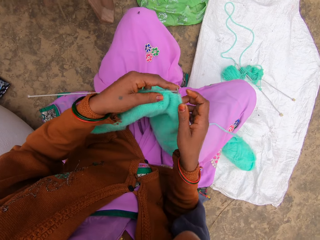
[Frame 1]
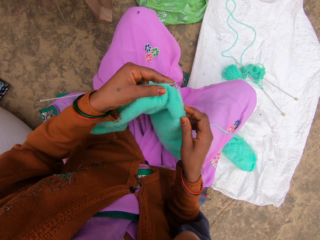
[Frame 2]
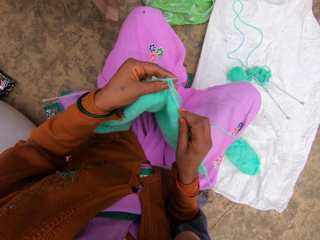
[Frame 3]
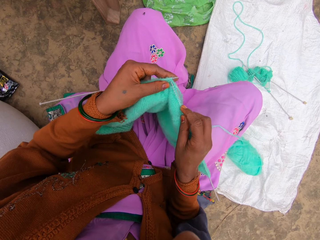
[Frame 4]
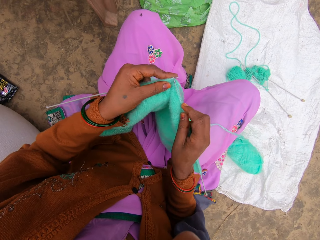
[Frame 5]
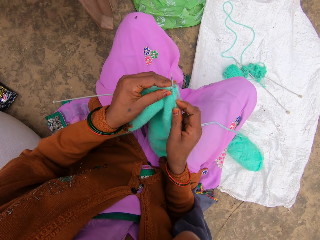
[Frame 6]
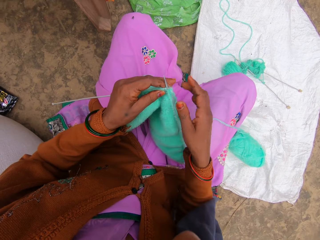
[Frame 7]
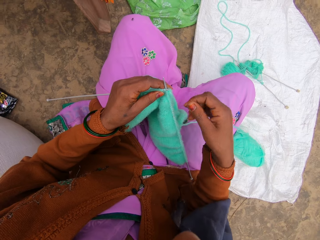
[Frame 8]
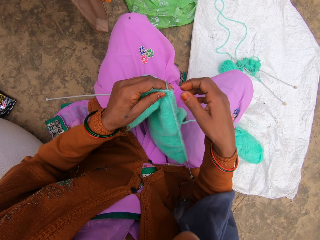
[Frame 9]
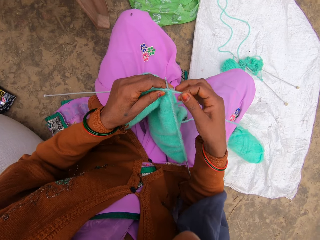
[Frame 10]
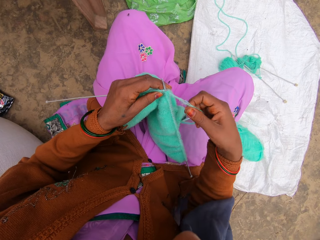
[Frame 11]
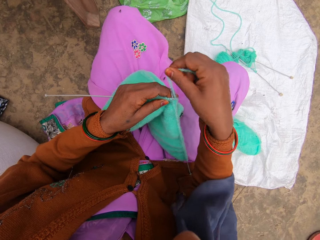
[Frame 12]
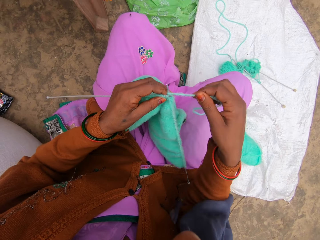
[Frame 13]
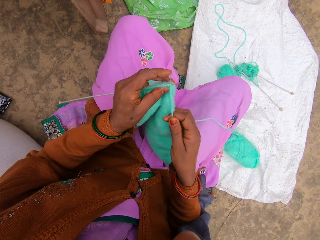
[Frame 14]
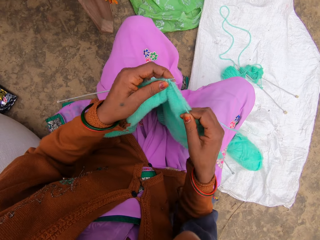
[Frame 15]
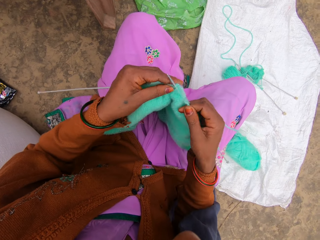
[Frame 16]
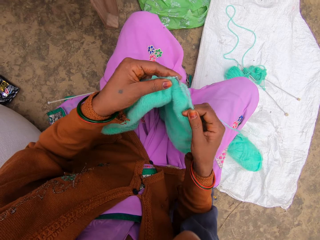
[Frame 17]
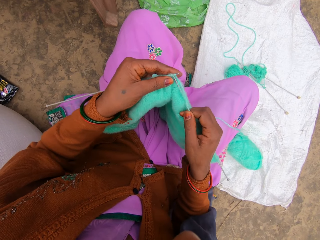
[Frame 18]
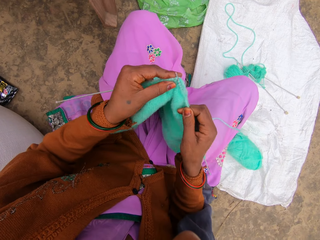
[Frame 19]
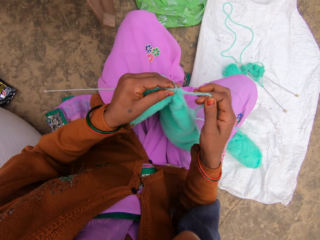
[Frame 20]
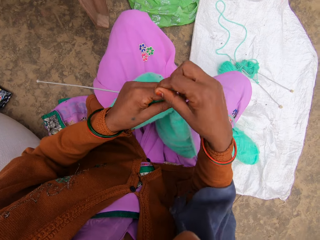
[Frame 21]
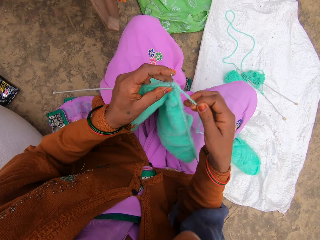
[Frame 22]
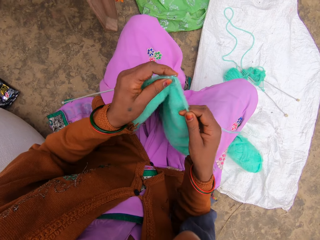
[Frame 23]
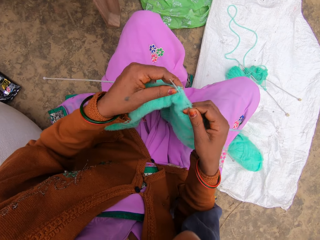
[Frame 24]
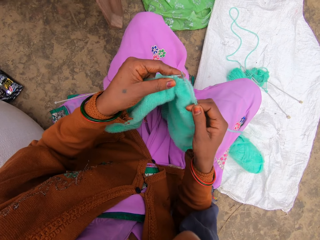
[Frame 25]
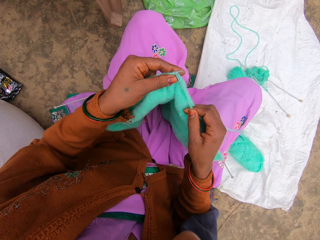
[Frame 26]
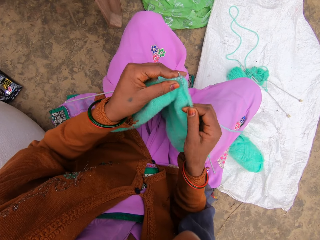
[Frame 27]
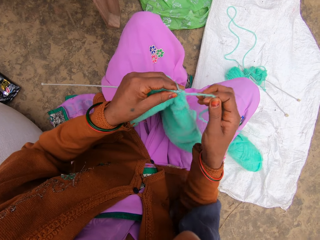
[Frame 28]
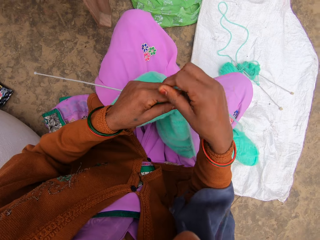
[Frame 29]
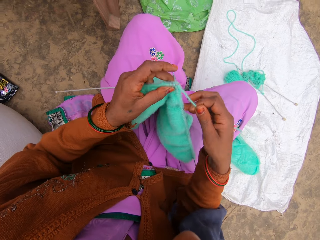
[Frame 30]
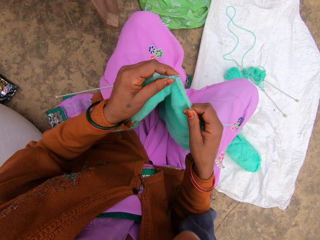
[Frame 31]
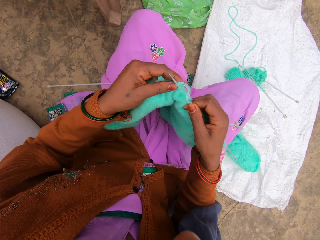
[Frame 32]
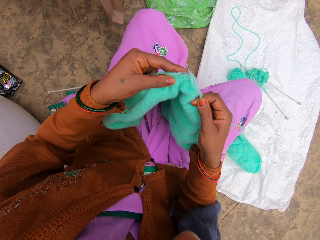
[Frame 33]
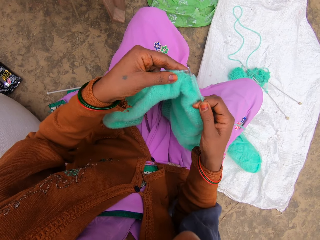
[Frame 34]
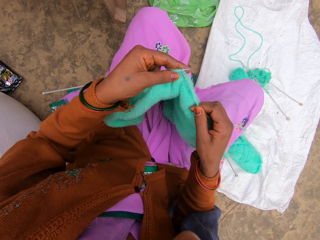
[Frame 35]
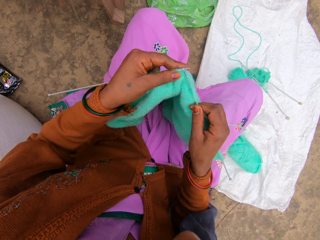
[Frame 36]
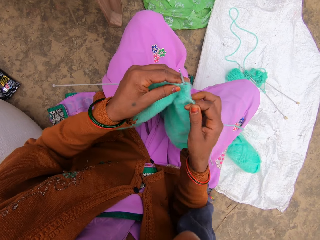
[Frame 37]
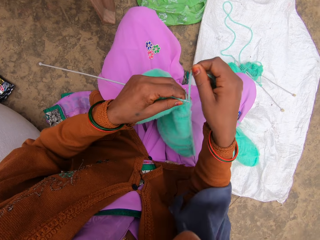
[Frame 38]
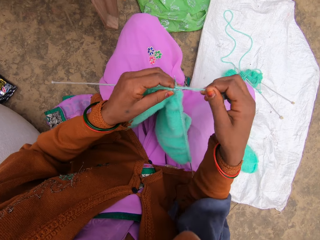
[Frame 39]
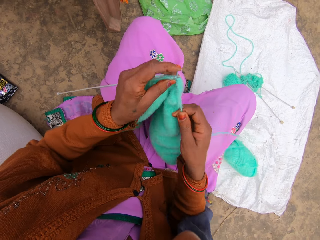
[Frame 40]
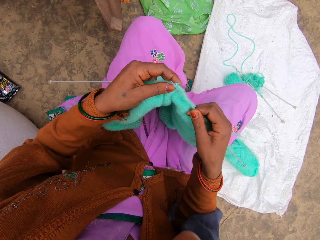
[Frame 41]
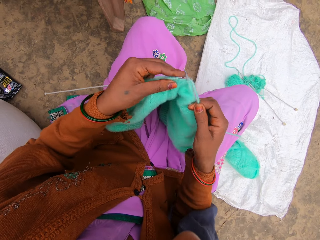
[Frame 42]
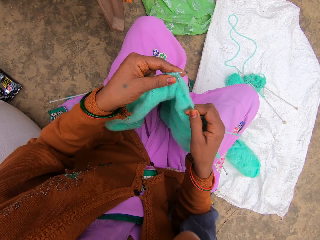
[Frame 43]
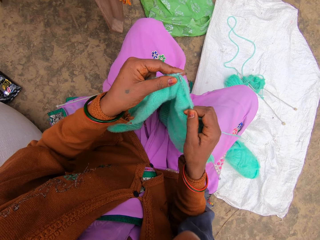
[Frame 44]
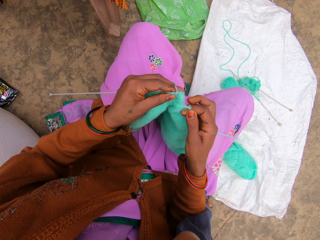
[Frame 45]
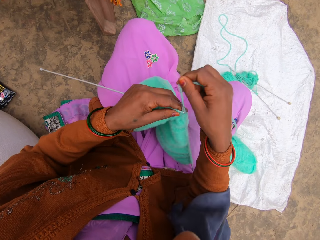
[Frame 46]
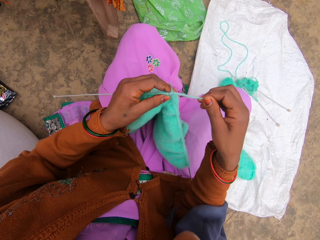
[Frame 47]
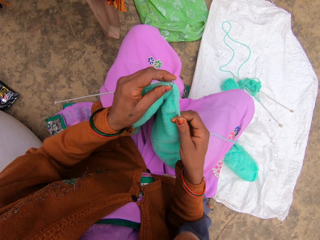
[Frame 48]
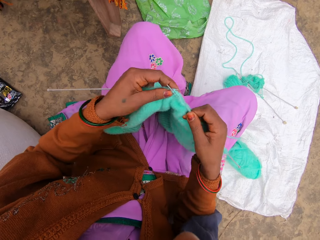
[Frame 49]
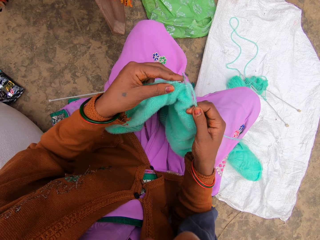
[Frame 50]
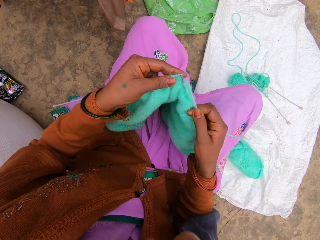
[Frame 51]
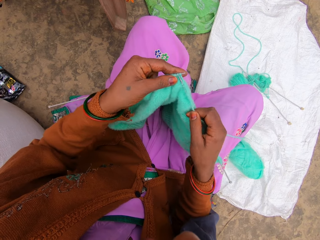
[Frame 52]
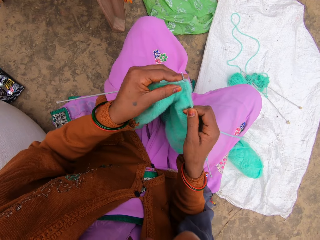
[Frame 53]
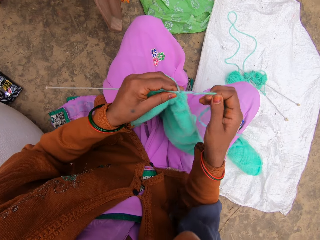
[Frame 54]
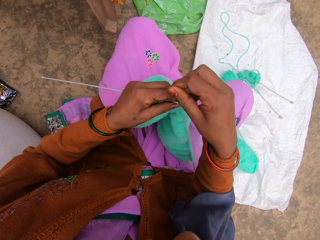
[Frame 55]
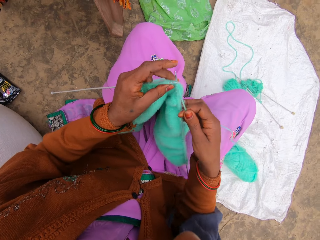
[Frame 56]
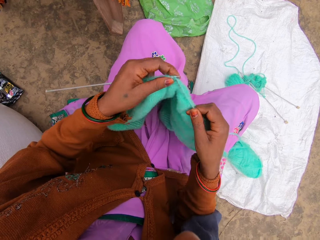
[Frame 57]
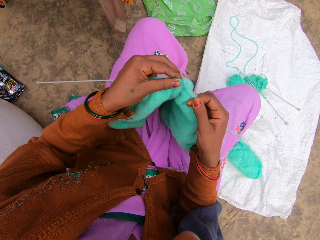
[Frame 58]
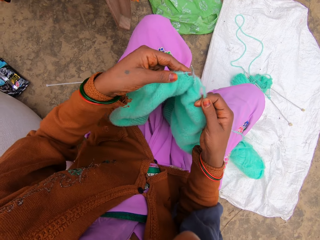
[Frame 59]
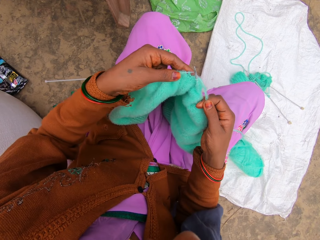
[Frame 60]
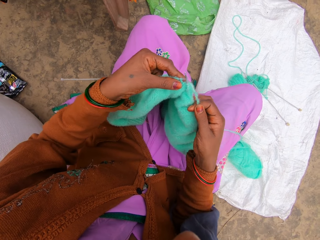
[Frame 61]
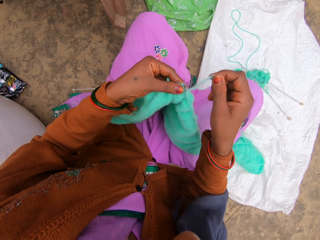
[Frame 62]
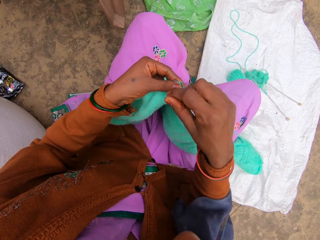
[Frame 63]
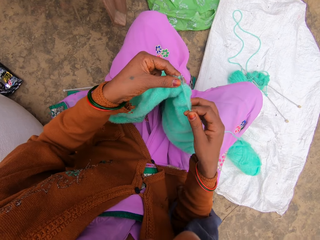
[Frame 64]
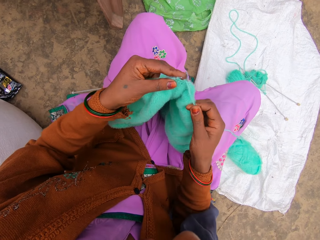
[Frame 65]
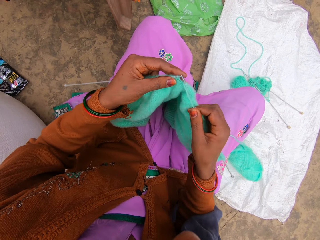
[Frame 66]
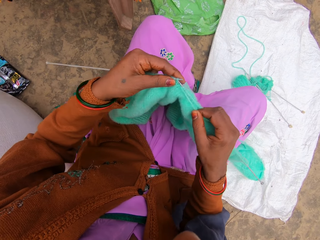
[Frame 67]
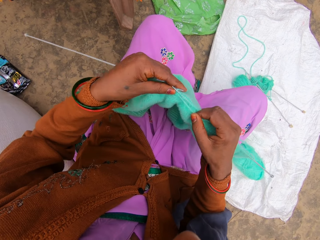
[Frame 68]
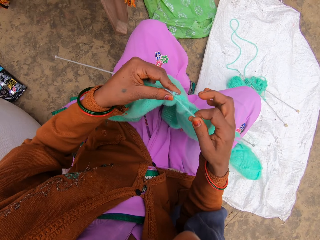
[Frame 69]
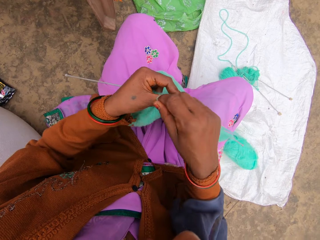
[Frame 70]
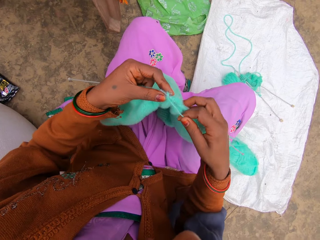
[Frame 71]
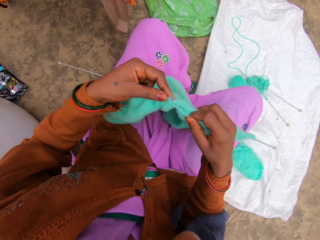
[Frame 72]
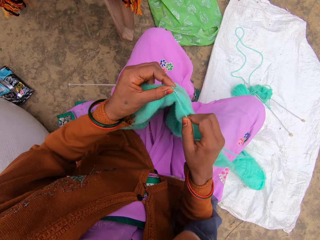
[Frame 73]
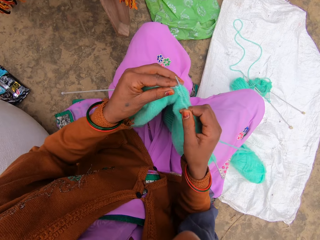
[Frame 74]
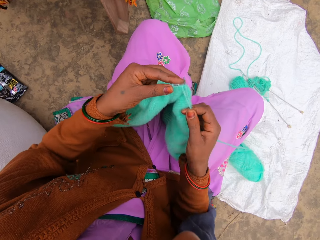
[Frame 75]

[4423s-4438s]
The camera wearer talks.

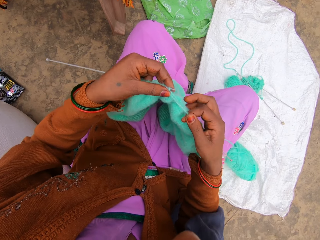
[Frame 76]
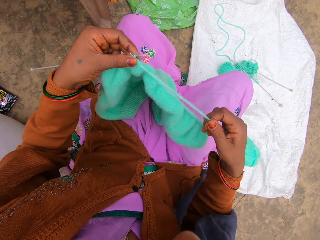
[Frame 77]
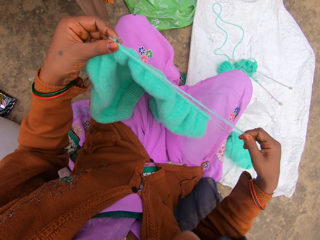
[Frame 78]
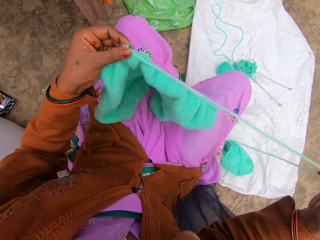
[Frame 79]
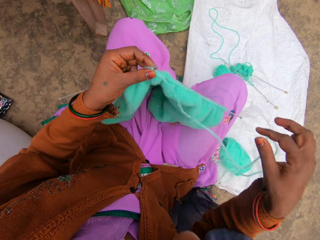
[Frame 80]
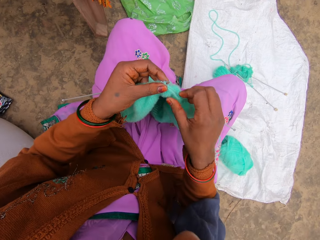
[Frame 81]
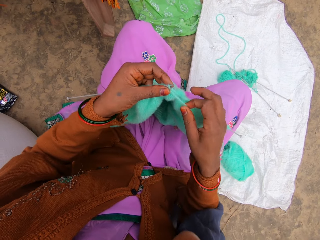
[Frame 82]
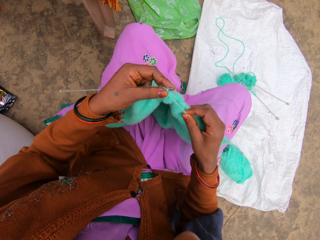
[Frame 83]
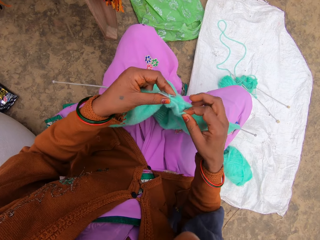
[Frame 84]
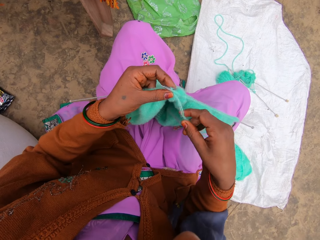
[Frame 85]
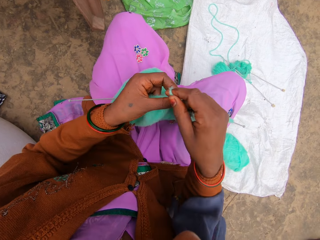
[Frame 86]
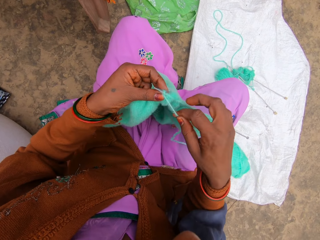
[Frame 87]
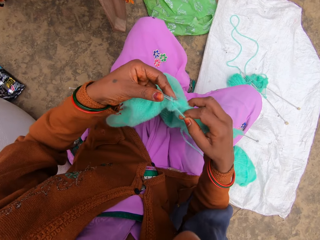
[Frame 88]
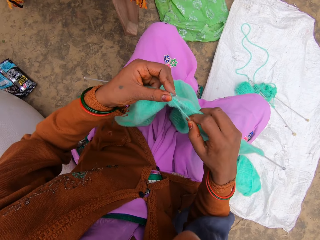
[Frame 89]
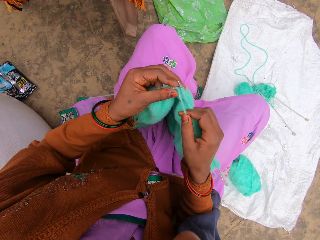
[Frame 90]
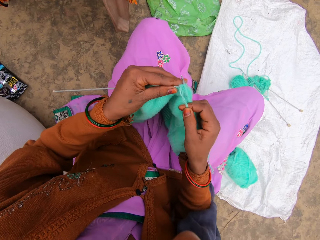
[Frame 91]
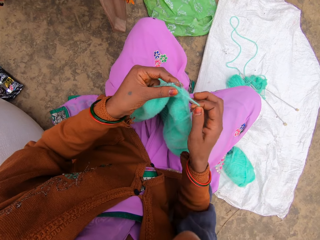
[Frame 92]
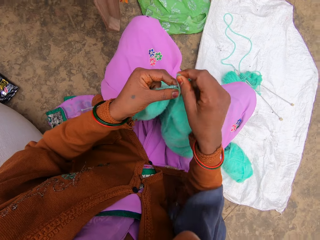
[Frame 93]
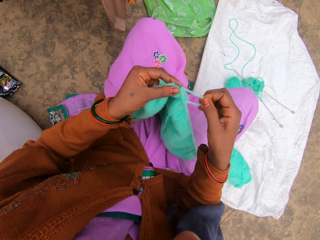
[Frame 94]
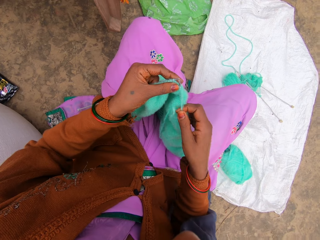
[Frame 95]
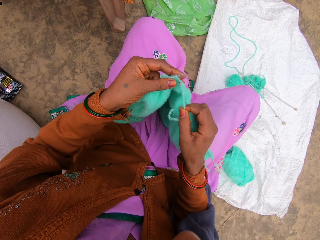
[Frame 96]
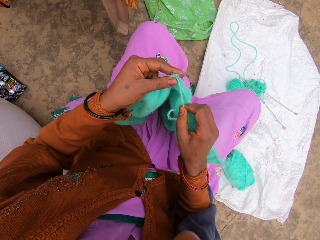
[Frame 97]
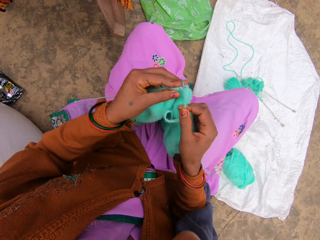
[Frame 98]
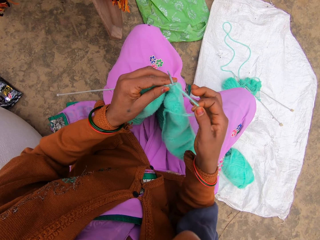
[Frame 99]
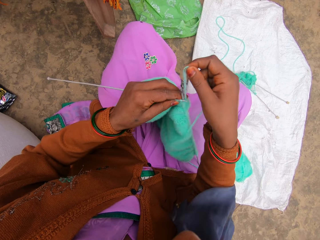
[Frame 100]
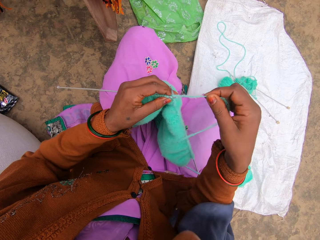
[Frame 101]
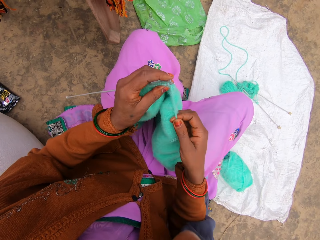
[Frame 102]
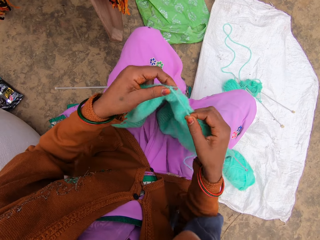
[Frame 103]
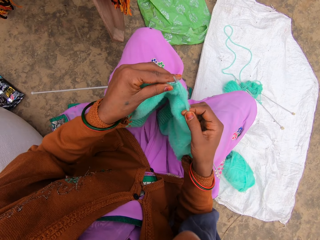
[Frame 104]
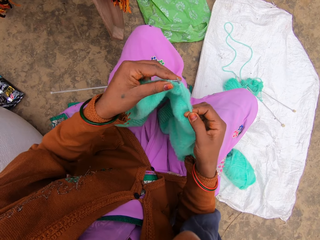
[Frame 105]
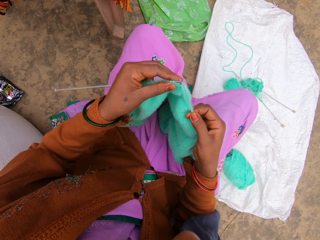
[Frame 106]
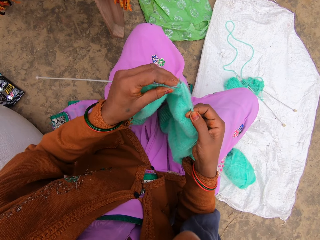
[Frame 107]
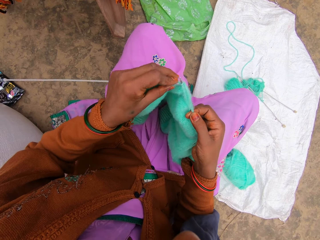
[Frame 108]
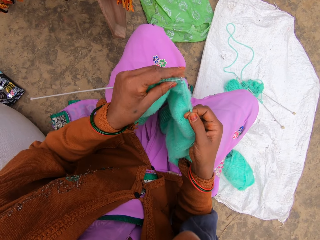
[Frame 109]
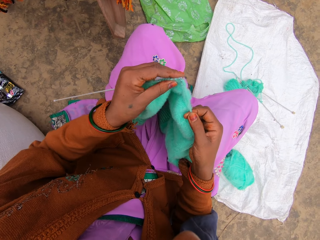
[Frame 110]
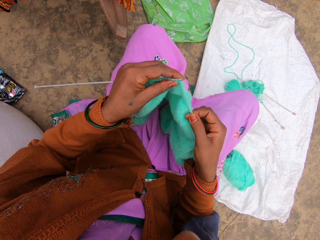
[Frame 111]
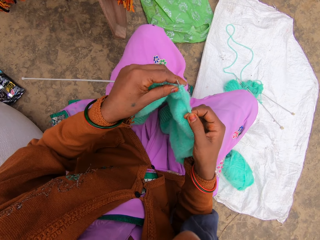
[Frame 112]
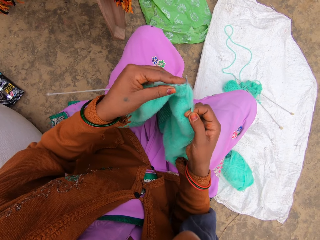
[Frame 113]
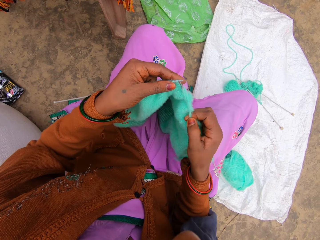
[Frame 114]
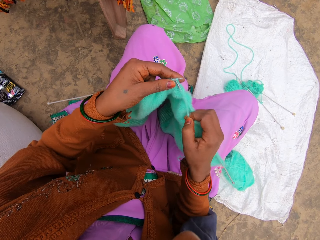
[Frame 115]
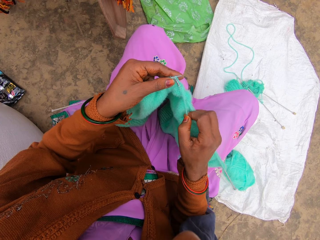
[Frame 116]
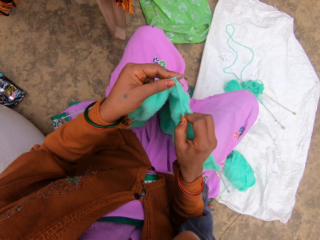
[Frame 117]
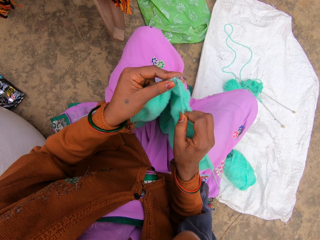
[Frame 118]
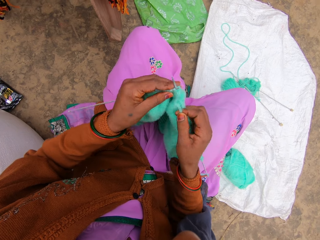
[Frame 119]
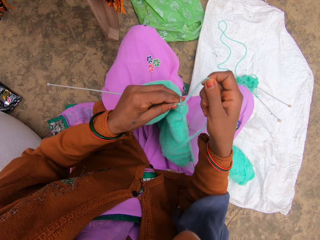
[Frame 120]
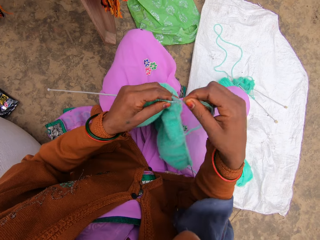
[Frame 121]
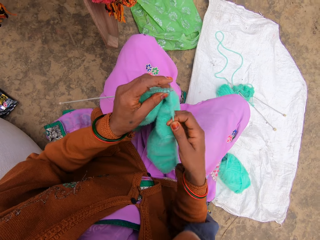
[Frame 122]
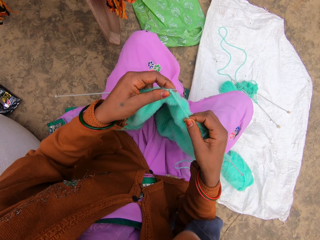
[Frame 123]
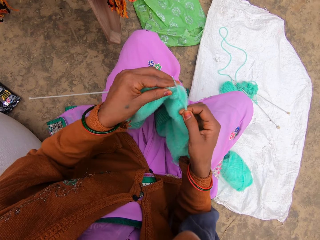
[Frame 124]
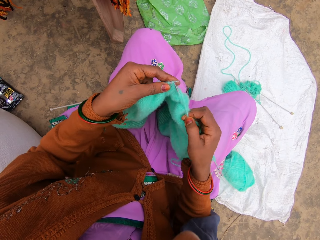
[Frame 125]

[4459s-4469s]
The camera wearer talks.
